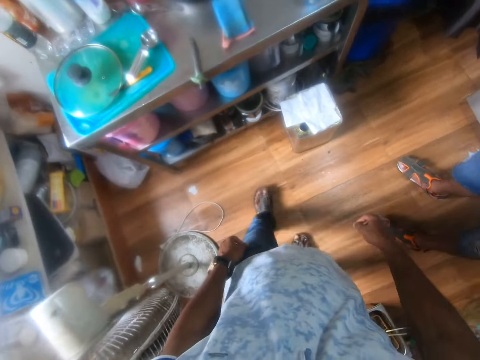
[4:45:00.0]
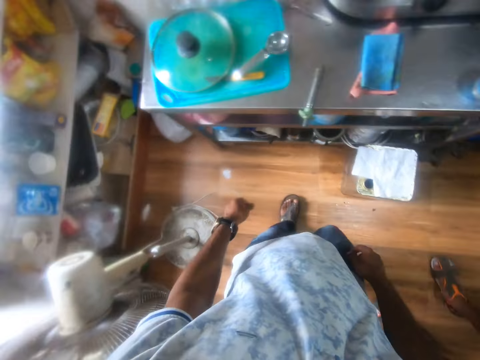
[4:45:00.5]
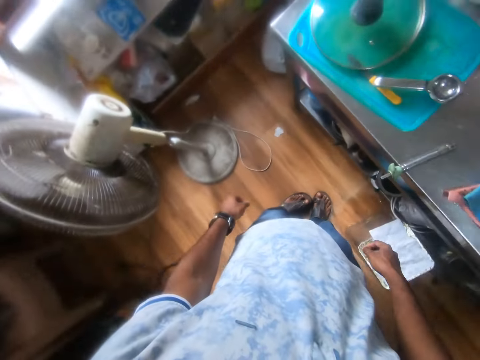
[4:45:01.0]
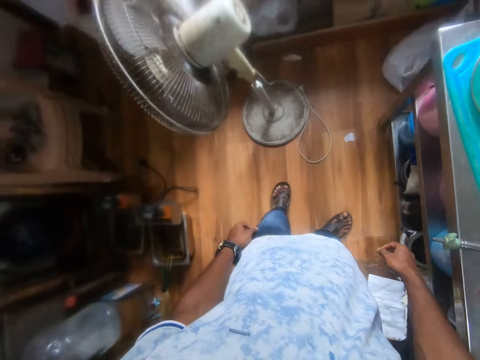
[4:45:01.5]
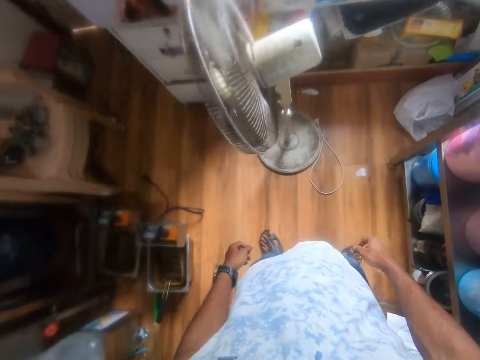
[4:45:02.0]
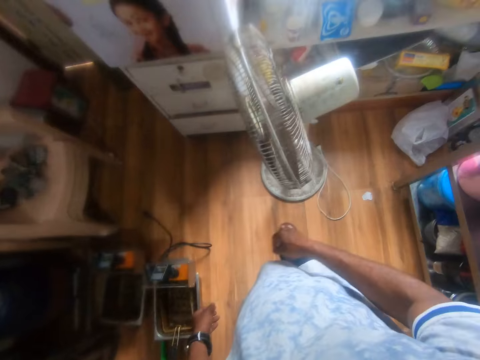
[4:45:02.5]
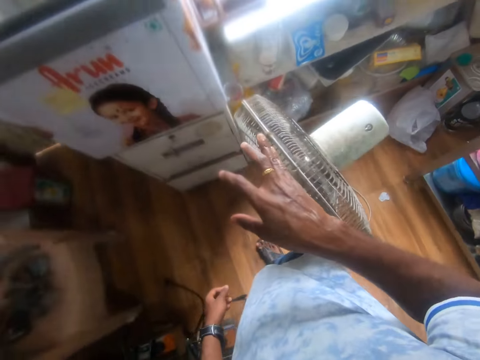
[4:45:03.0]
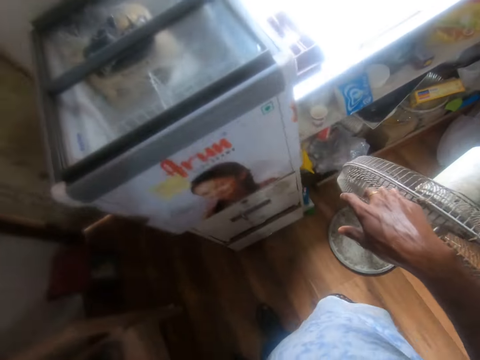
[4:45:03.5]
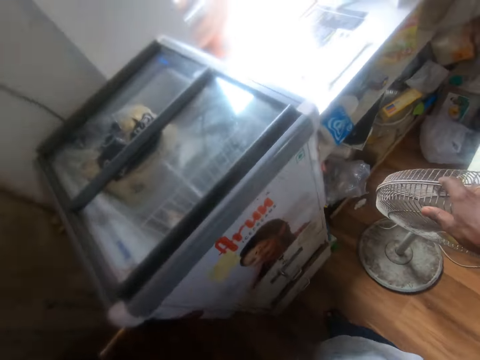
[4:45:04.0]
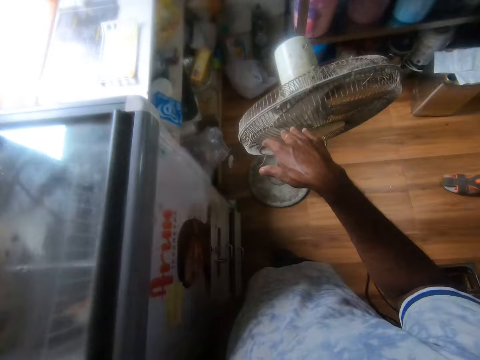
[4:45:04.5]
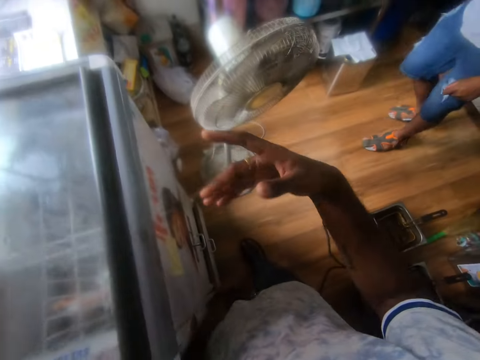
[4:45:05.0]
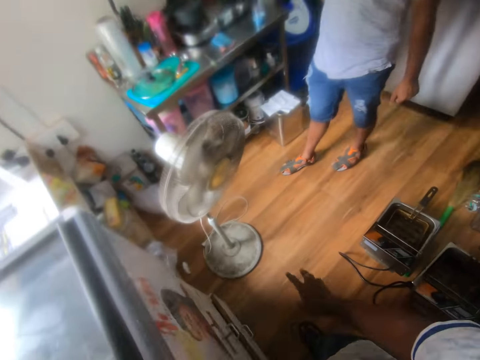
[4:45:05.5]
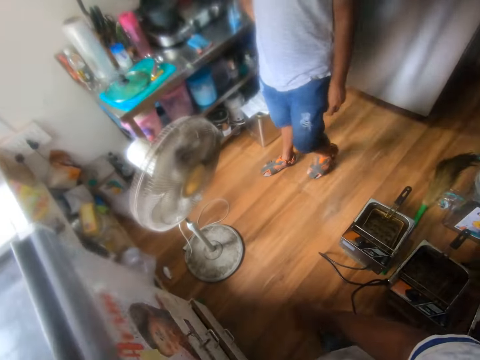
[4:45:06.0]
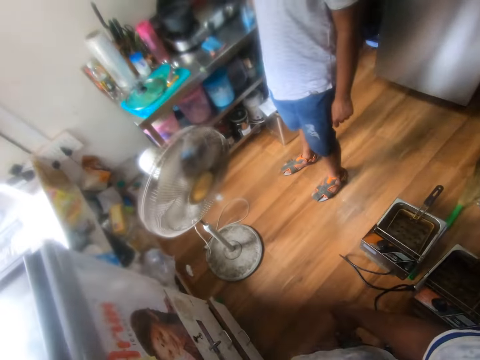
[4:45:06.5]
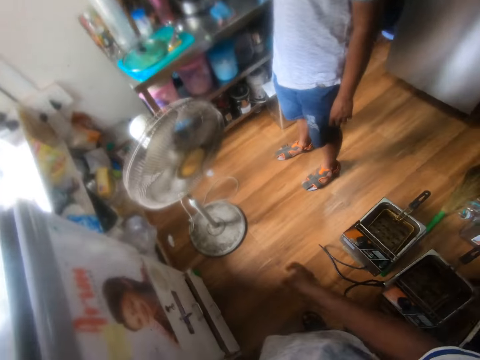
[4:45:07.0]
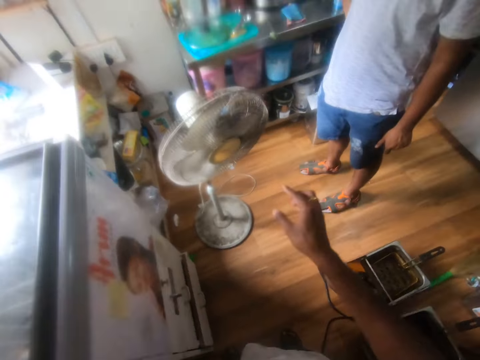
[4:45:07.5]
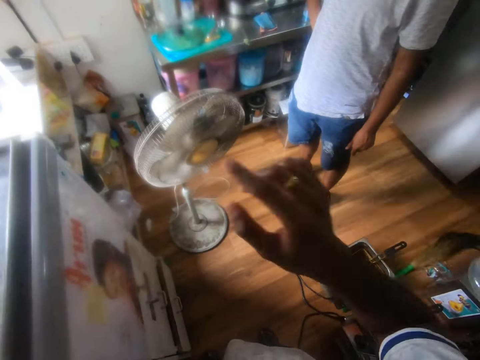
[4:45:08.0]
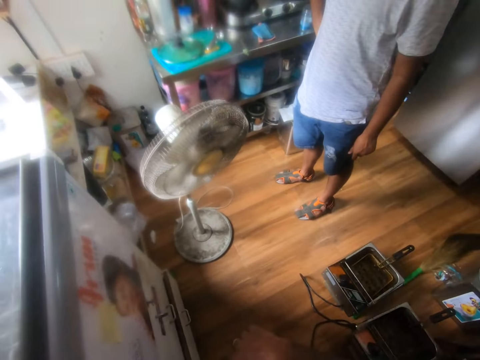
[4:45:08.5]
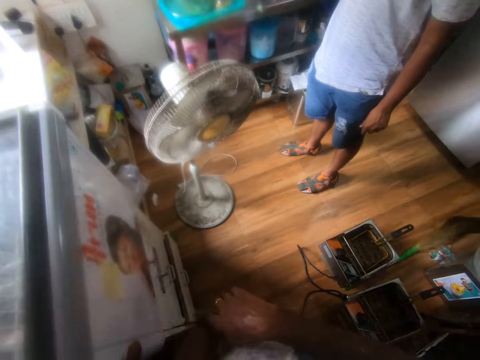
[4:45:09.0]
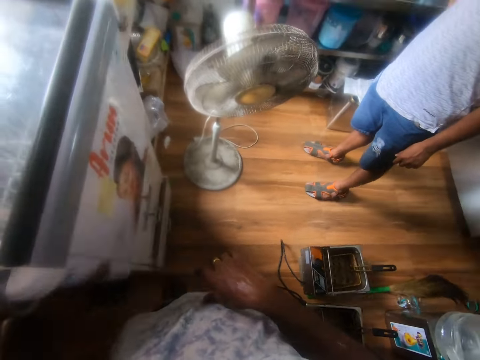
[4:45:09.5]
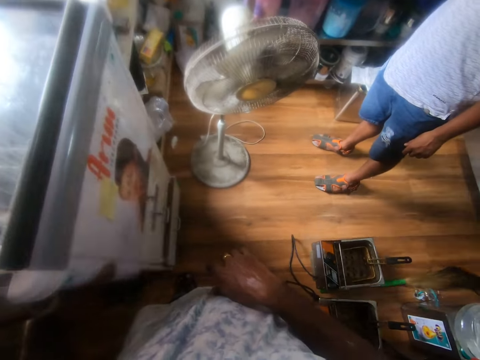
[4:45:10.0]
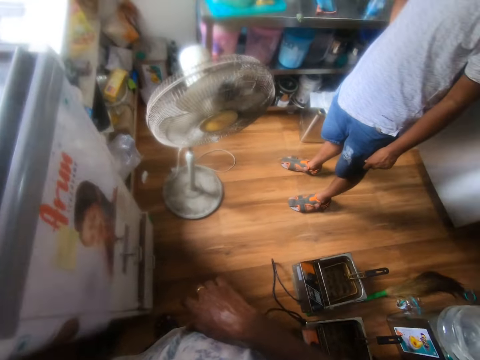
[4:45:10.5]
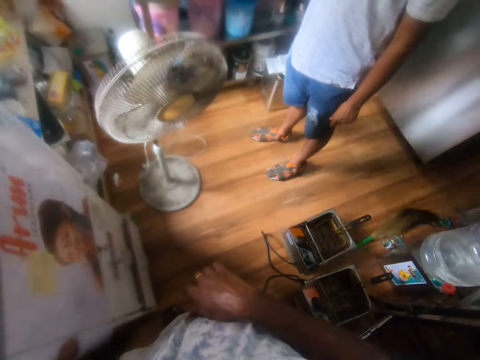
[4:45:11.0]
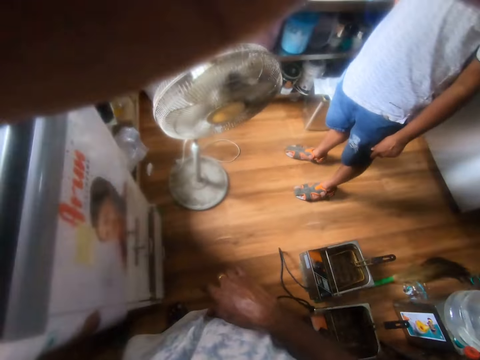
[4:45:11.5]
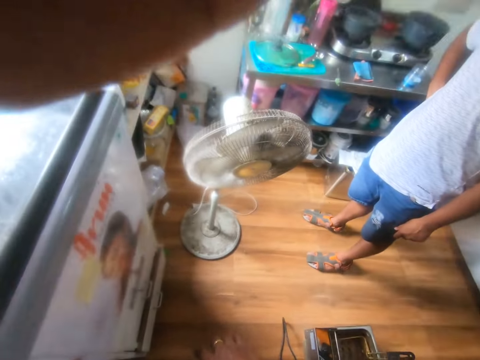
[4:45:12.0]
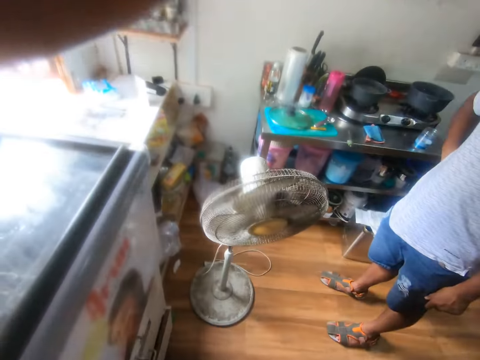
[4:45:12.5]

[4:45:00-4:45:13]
The camera wearer walks. They turn. They hold a fan. They chat with a man.

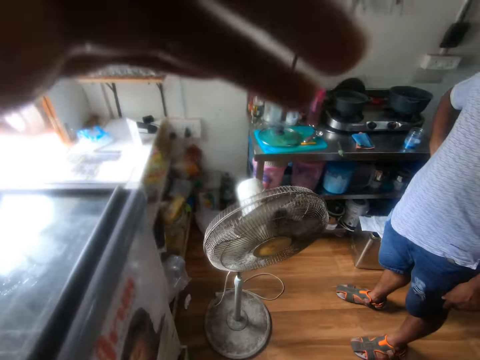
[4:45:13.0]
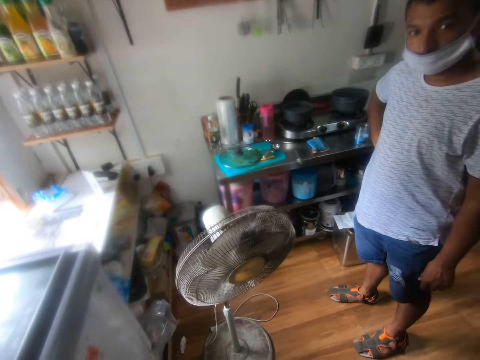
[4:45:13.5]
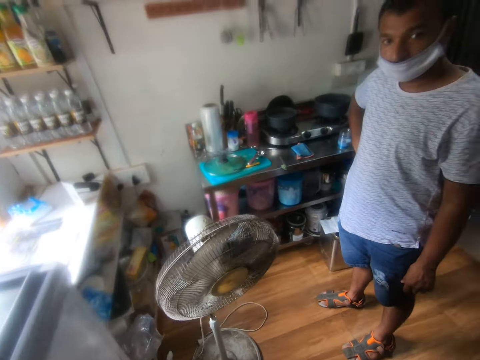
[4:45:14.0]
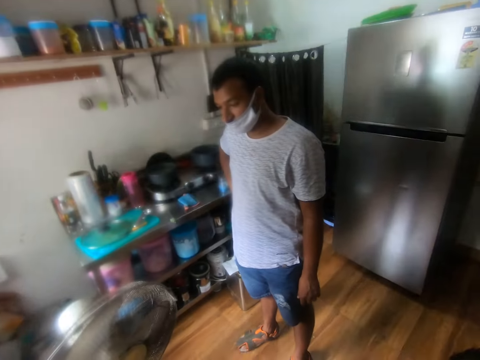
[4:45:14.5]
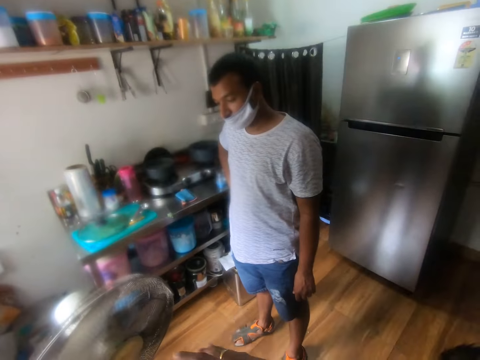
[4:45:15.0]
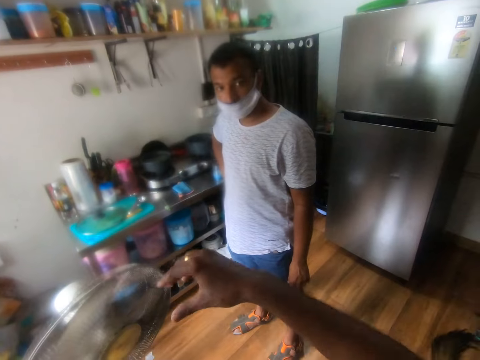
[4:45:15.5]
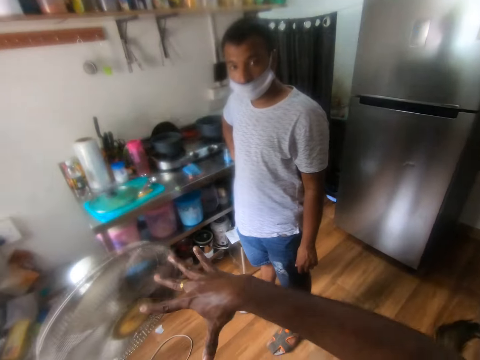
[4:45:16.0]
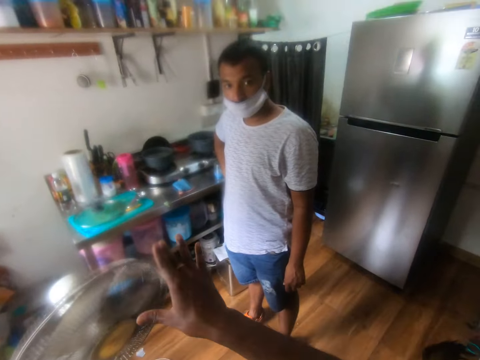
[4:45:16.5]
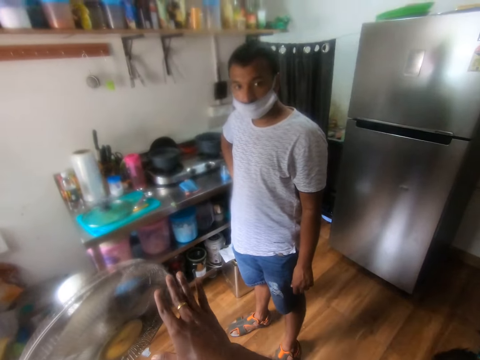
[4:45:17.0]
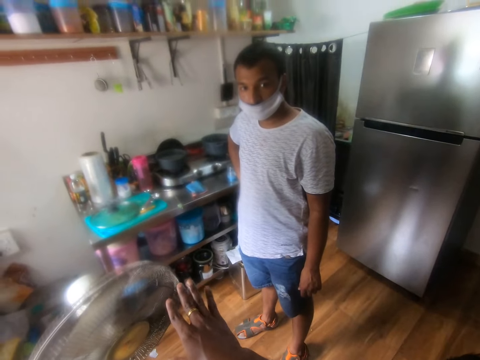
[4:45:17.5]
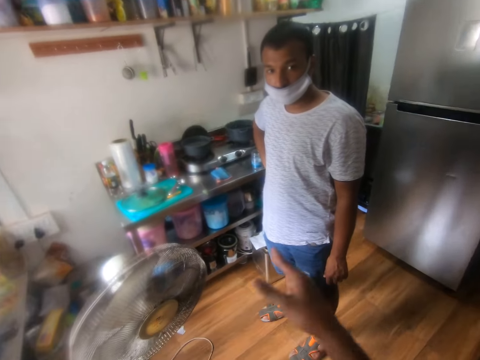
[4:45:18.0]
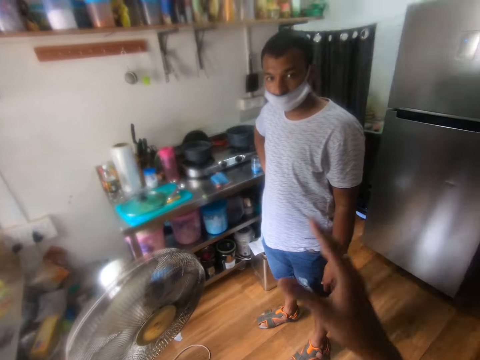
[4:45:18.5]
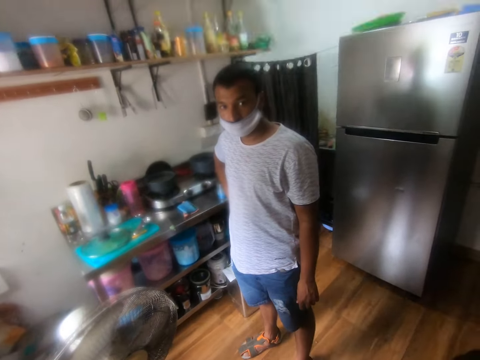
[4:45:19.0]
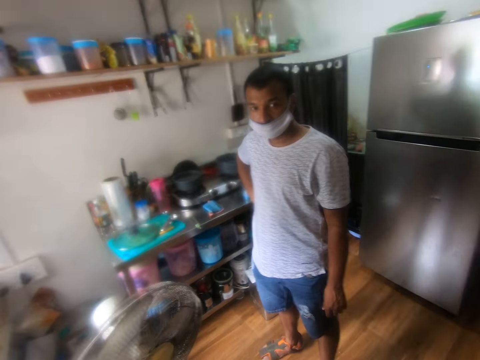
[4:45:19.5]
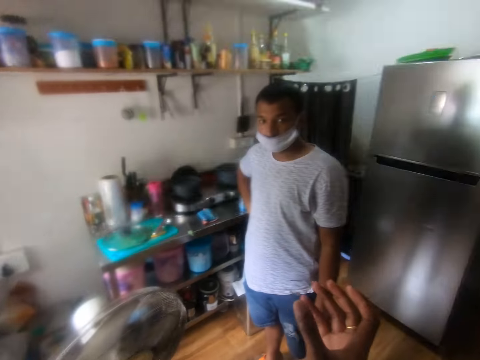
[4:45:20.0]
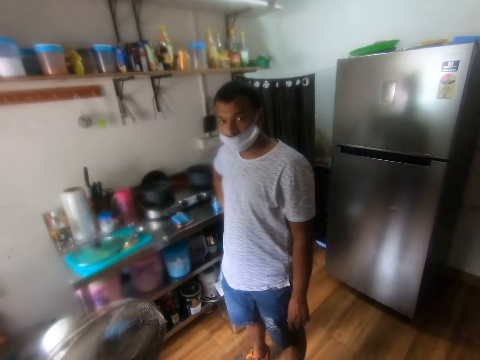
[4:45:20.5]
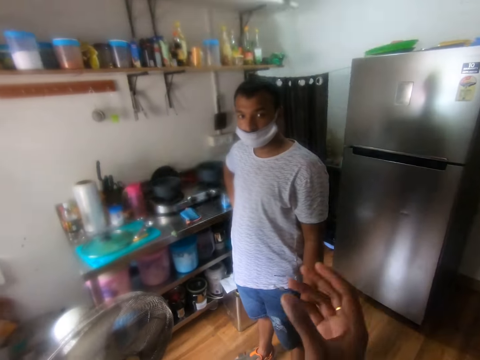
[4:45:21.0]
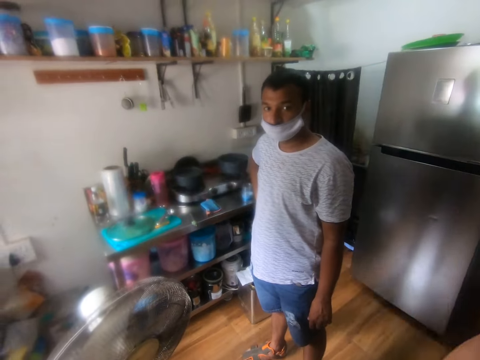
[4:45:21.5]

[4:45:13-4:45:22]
The camera wearer lifts hands.

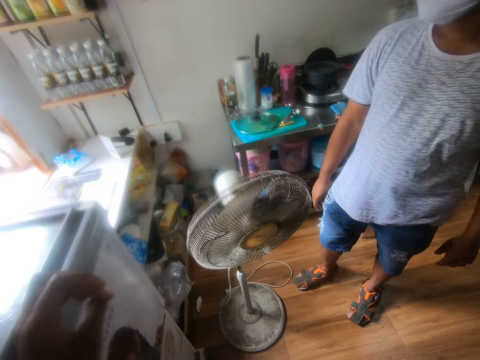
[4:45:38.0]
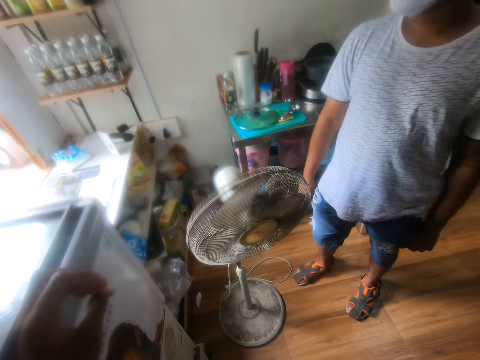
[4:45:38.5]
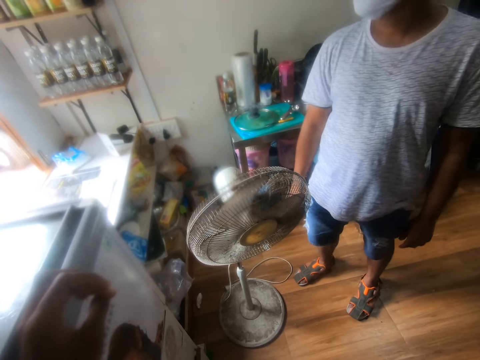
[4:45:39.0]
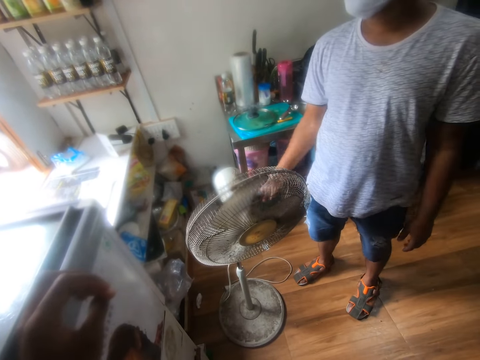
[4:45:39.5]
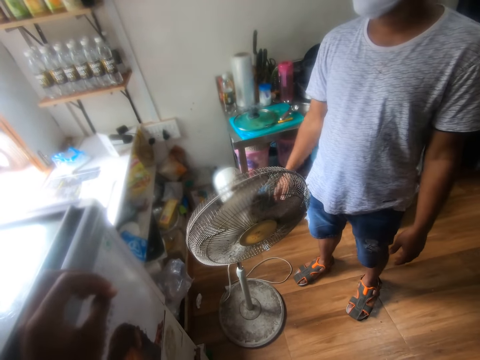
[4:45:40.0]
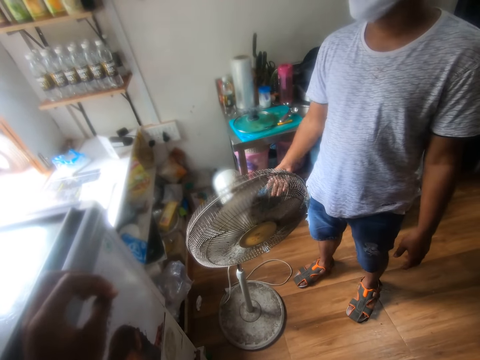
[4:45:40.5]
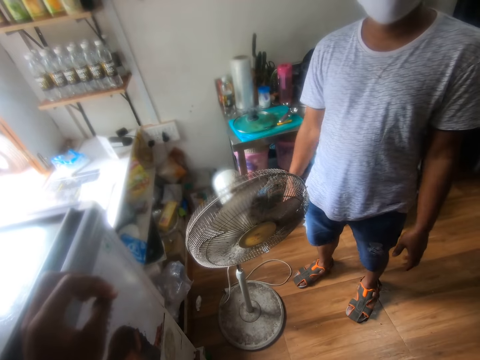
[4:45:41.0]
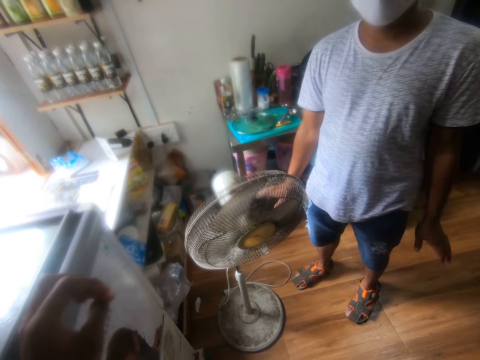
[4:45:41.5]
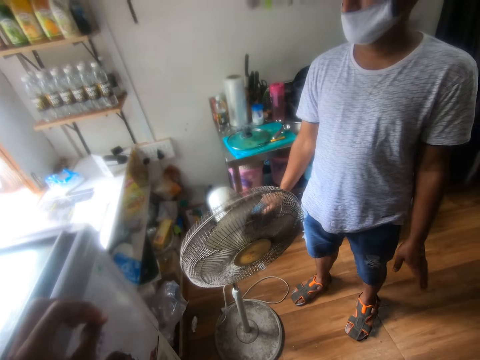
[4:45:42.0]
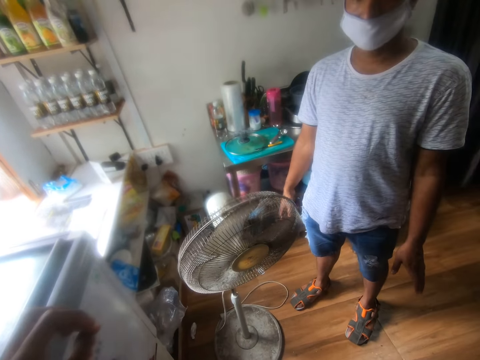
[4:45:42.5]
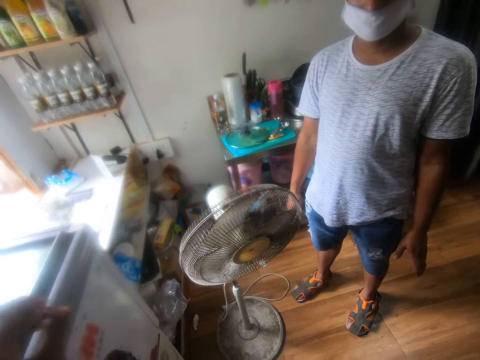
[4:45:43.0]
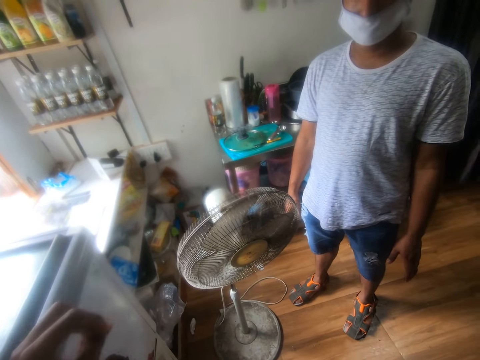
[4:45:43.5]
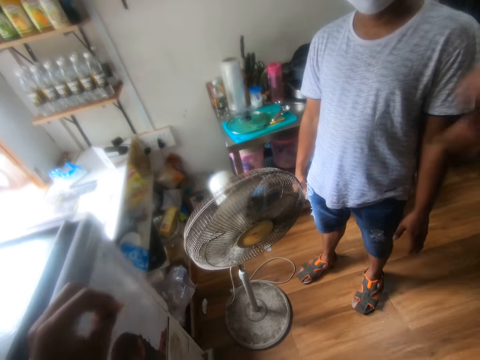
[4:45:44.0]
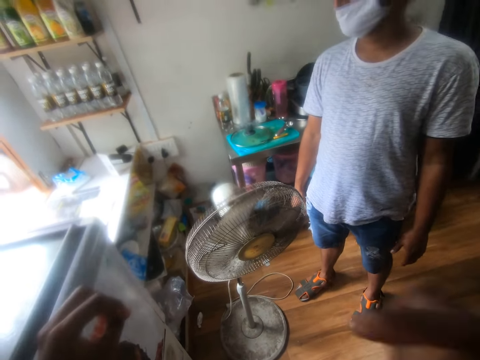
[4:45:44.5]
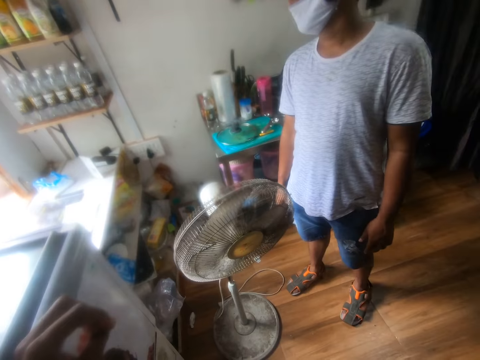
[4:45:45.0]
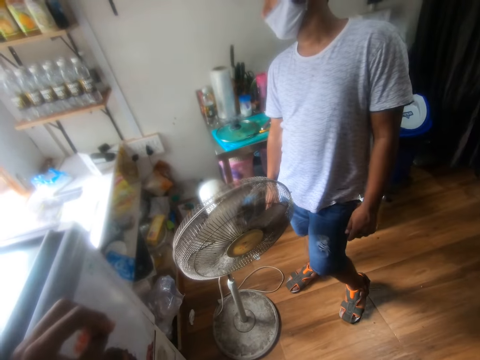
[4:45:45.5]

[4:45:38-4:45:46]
The camera wearer chats with a man.
